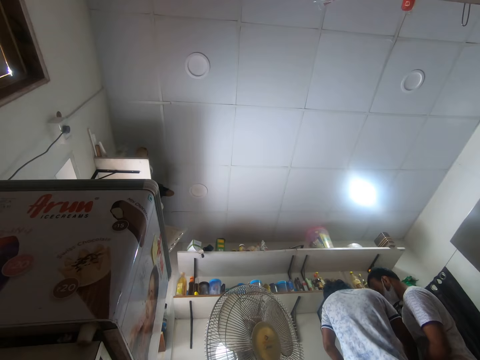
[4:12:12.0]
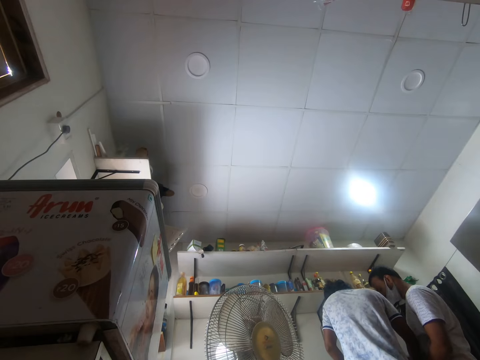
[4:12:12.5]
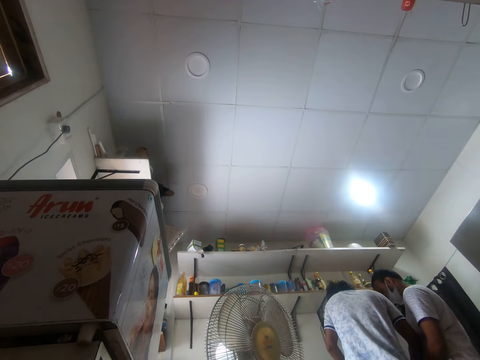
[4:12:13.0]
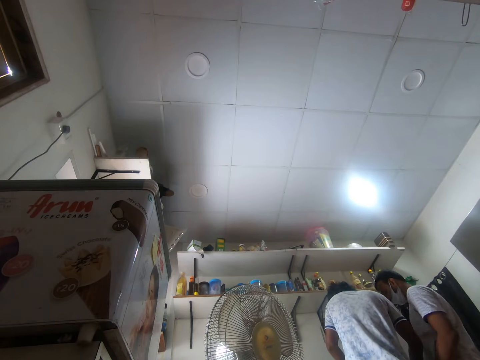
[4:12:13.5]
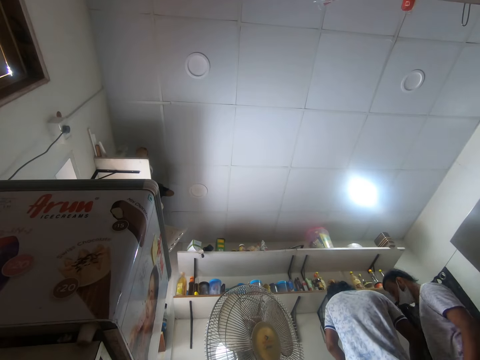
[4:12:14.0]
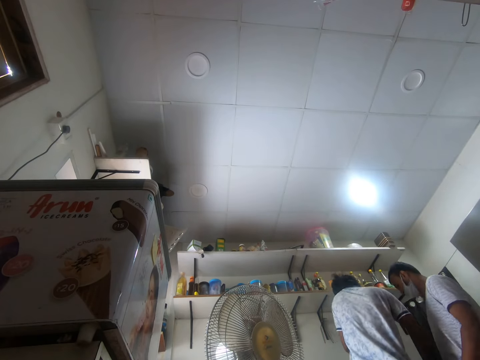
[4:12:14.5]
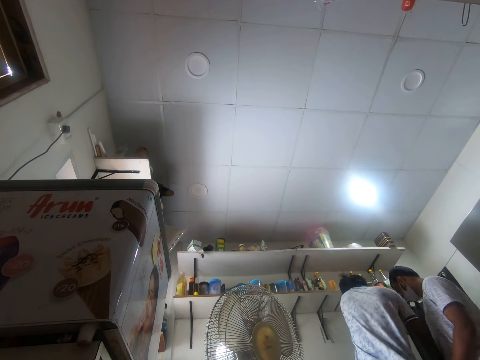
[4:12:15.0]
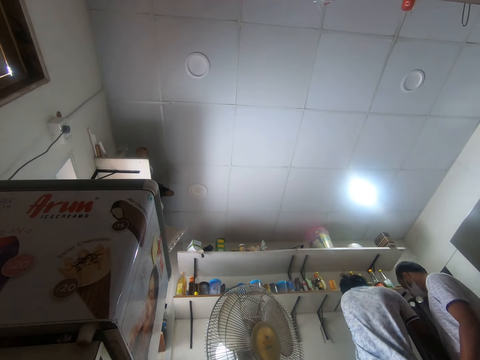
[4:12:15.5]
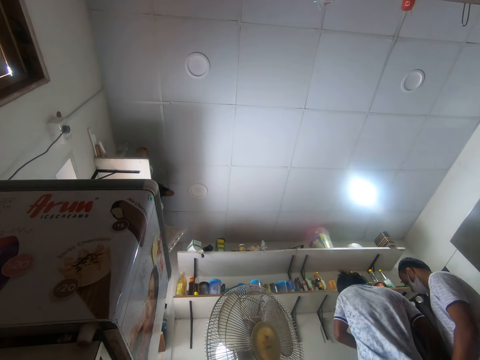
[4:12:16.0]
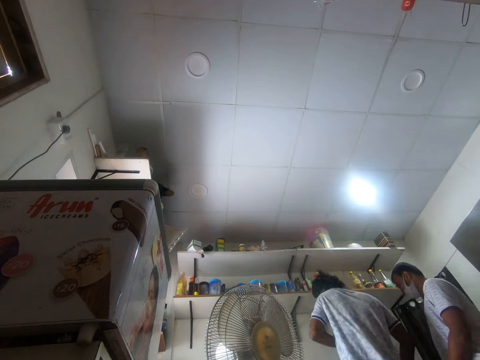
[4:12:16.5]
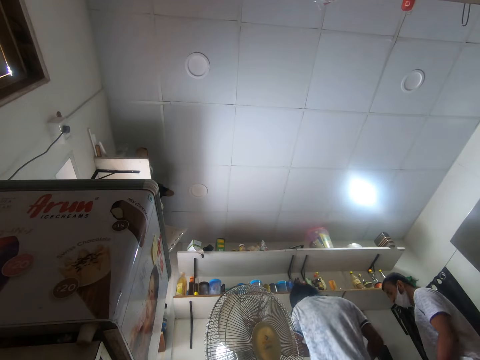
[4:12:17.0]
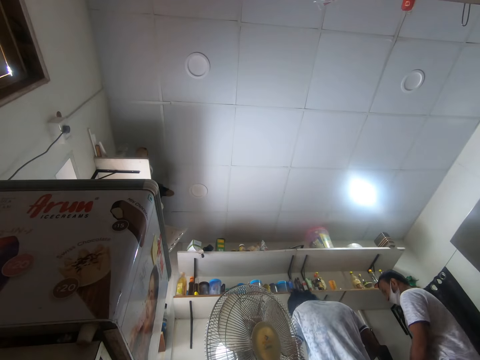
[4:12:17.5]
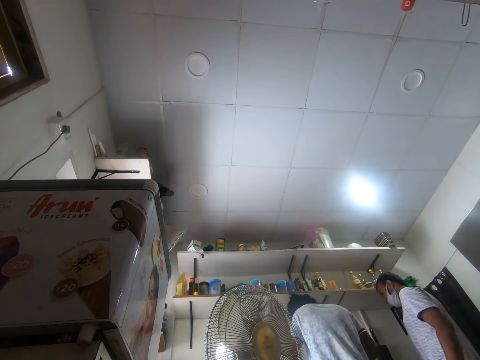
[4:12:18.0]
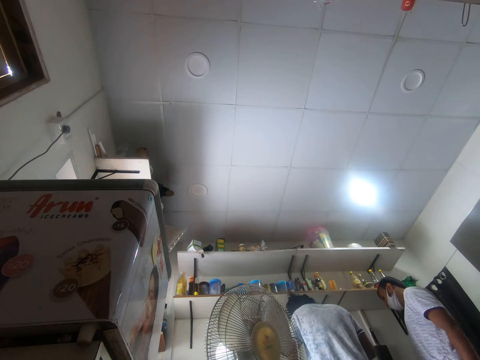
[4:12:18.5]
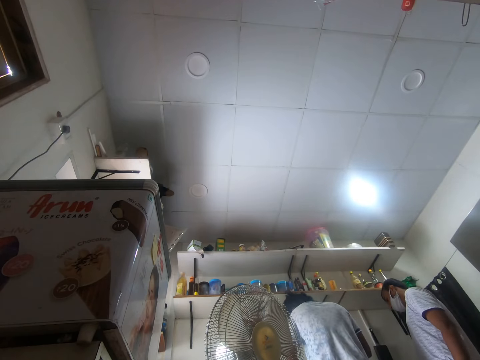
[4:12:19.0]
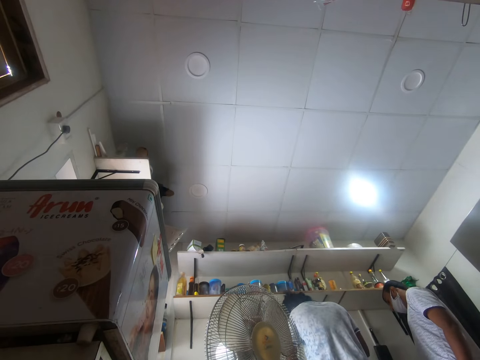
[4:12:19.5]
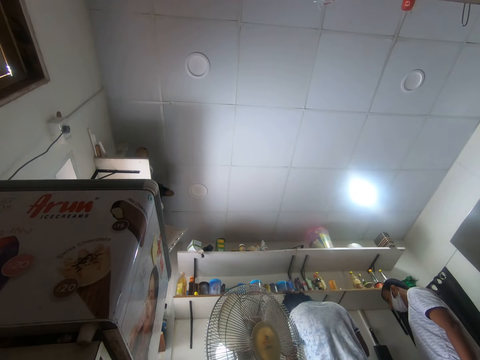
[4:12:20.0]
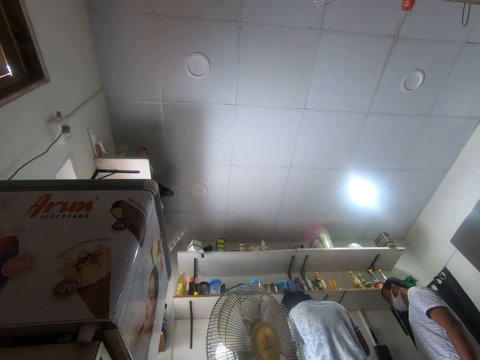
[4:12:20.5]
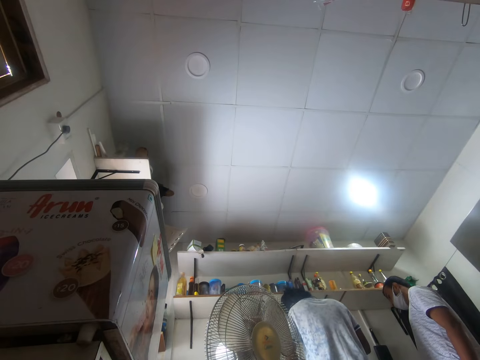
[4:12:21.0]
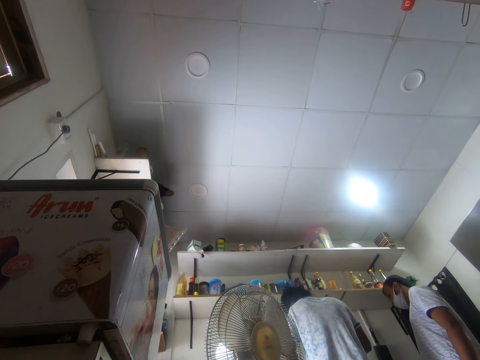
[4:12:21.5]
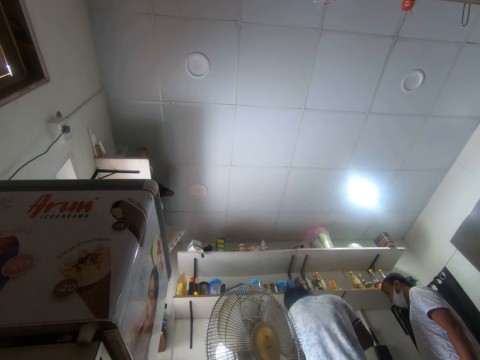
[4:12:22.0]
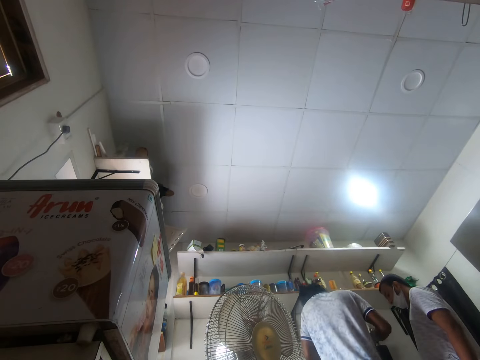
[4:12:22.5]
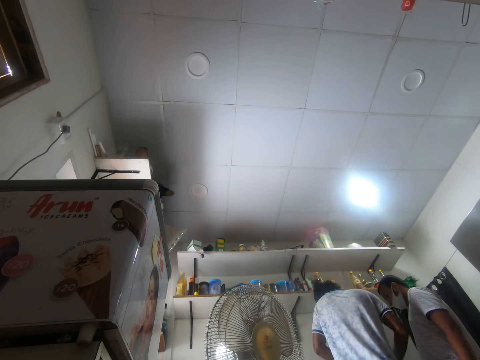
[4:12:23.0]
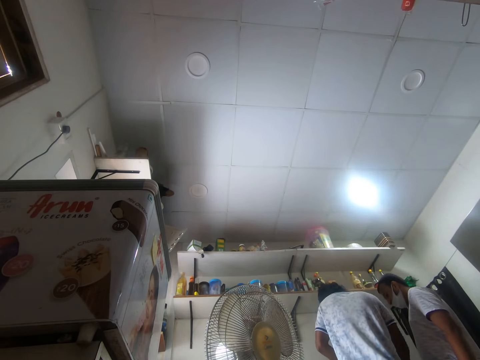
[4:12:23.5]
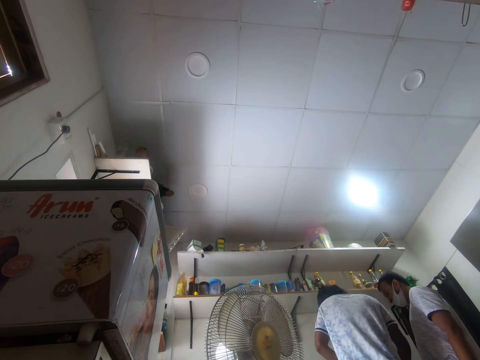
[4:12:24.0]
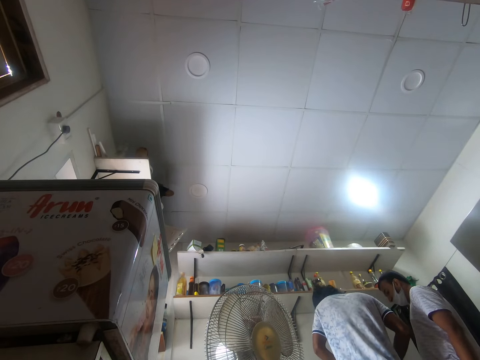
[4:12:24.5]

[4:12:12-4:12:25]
A man talks on the phone.

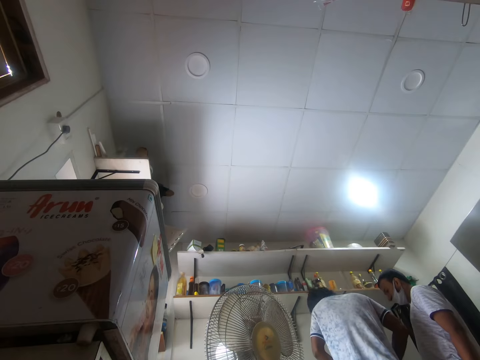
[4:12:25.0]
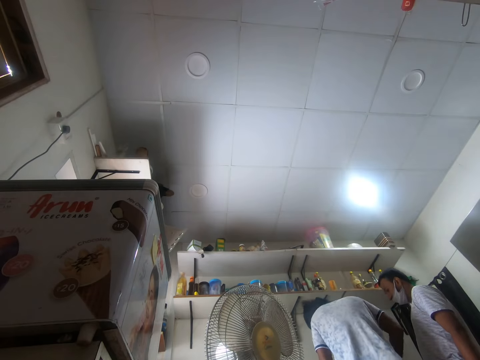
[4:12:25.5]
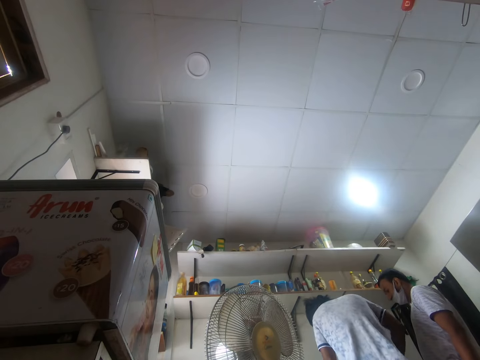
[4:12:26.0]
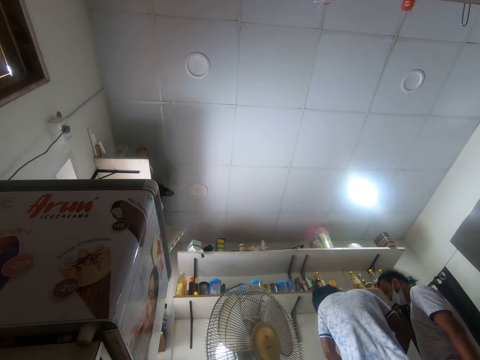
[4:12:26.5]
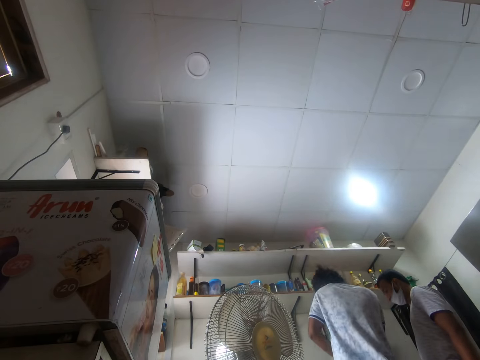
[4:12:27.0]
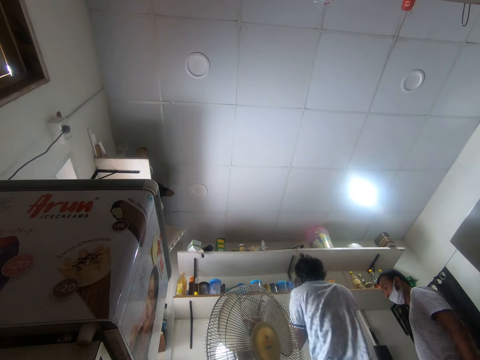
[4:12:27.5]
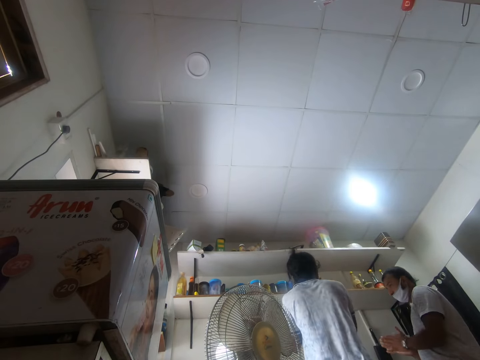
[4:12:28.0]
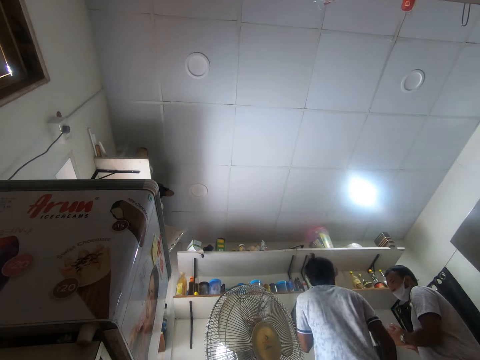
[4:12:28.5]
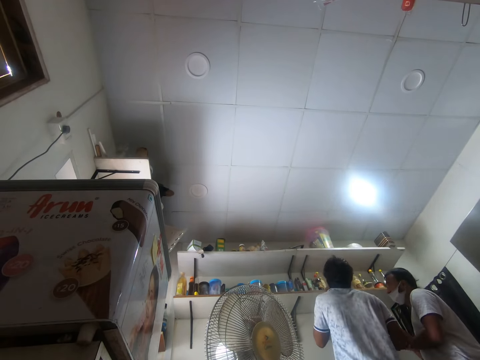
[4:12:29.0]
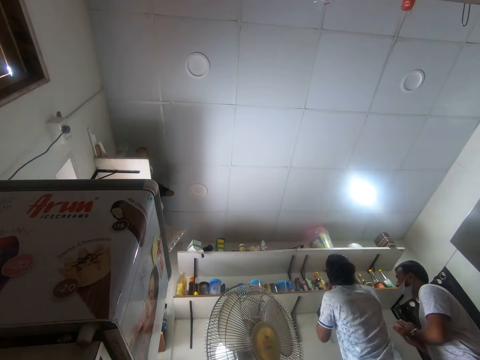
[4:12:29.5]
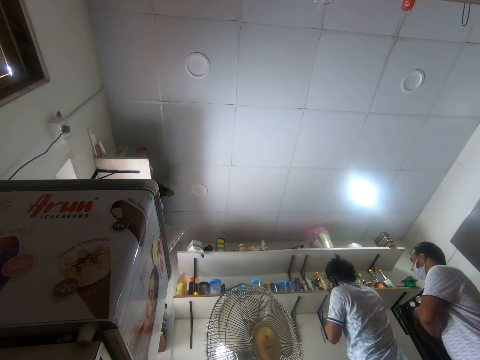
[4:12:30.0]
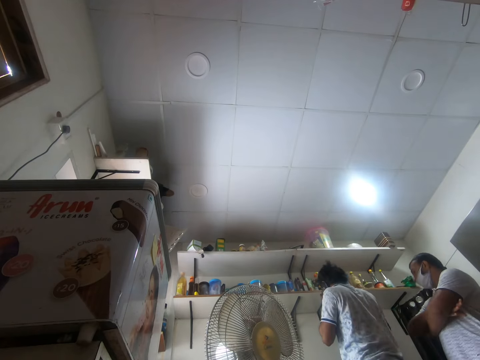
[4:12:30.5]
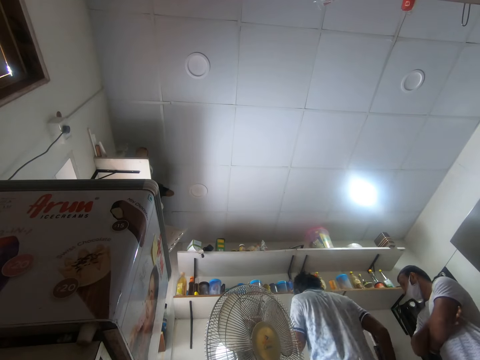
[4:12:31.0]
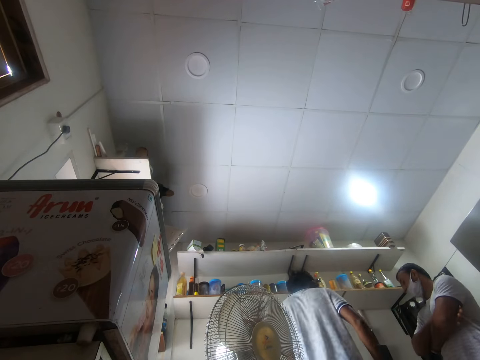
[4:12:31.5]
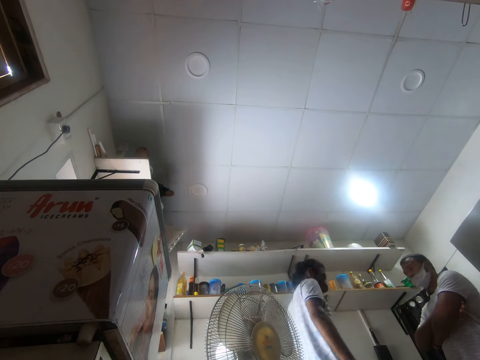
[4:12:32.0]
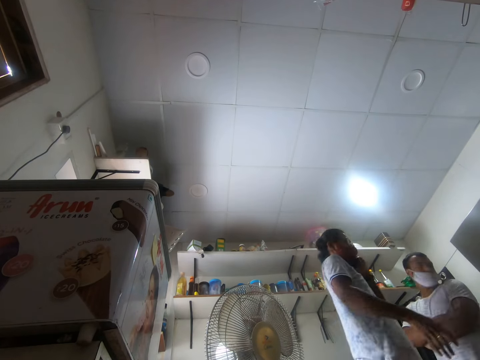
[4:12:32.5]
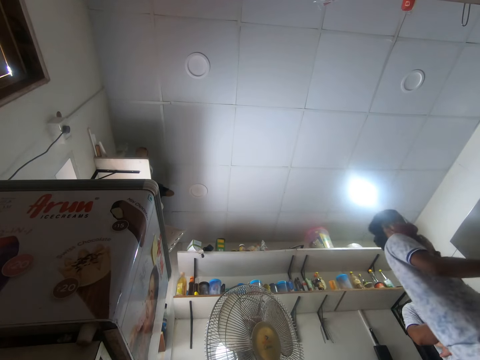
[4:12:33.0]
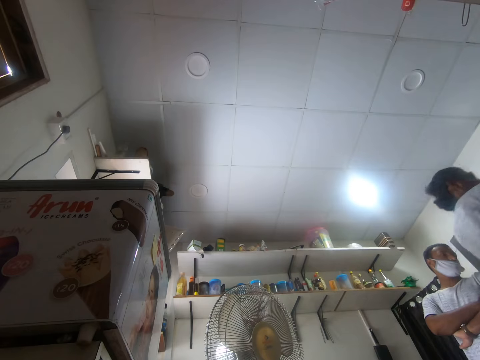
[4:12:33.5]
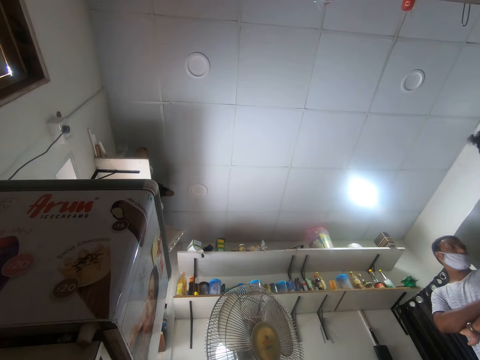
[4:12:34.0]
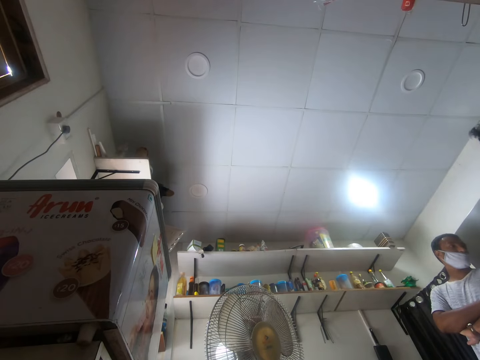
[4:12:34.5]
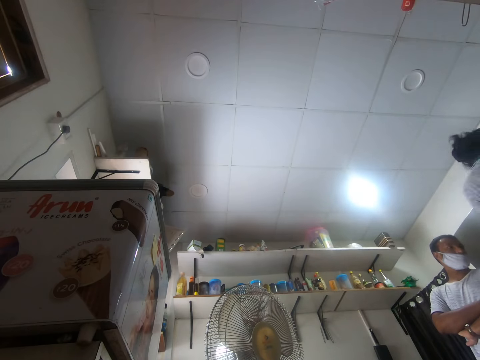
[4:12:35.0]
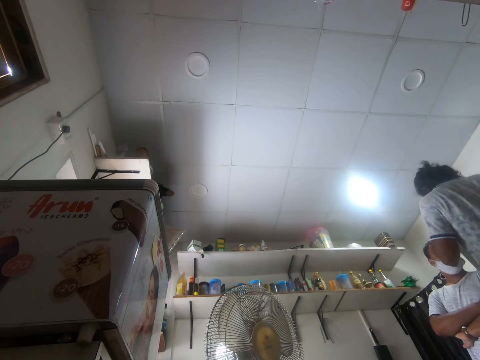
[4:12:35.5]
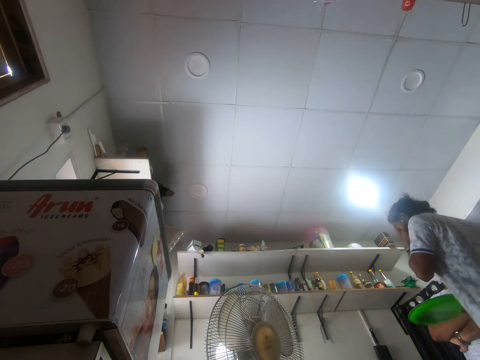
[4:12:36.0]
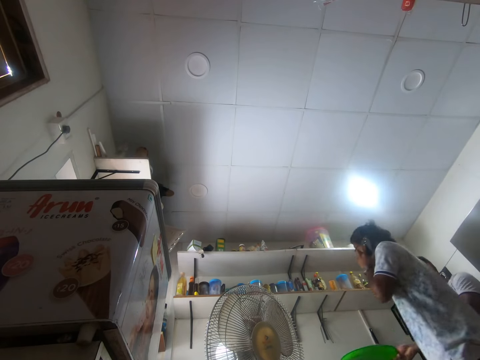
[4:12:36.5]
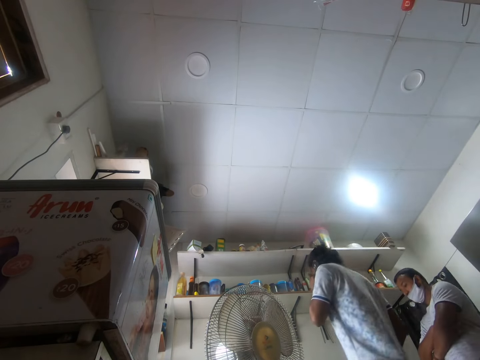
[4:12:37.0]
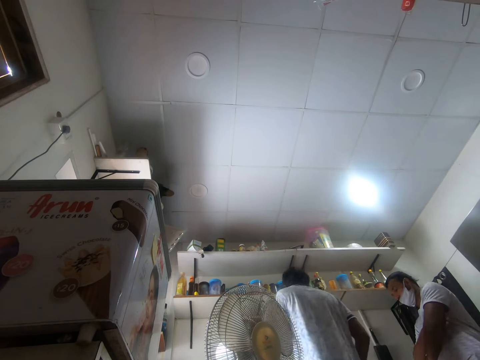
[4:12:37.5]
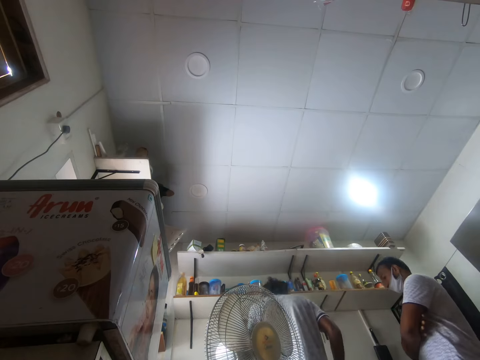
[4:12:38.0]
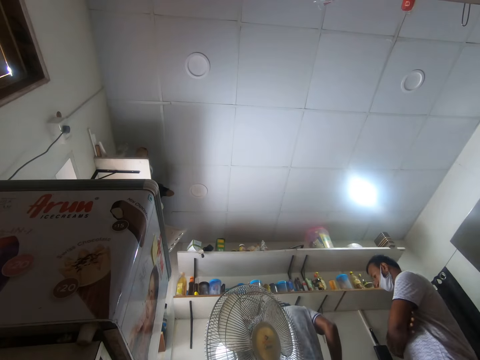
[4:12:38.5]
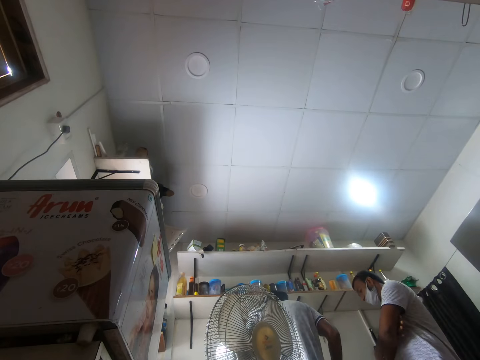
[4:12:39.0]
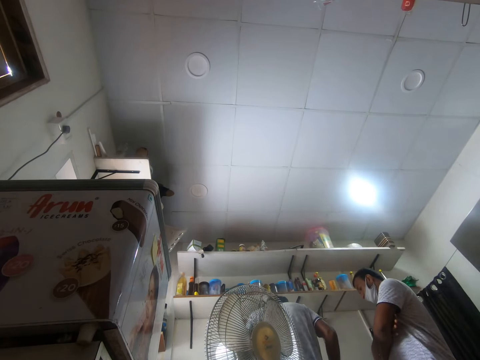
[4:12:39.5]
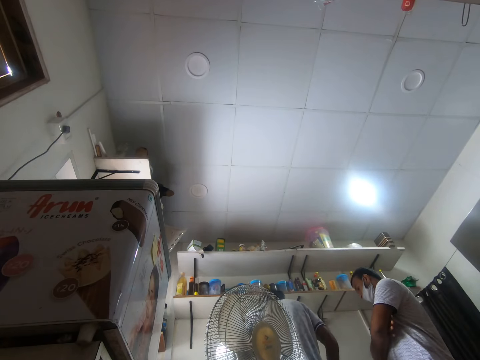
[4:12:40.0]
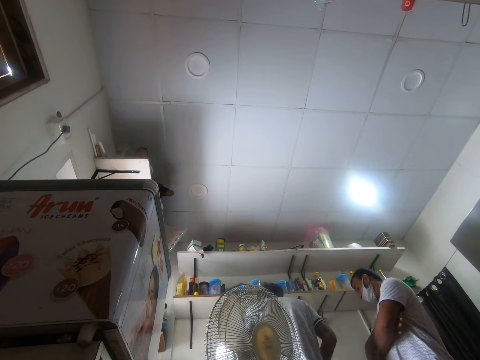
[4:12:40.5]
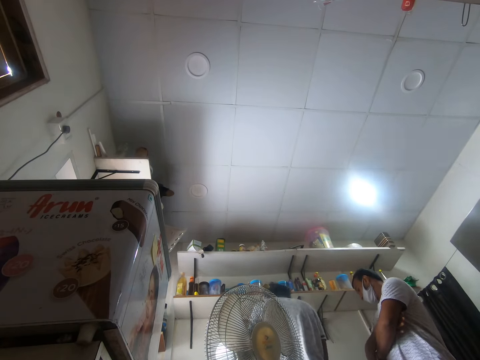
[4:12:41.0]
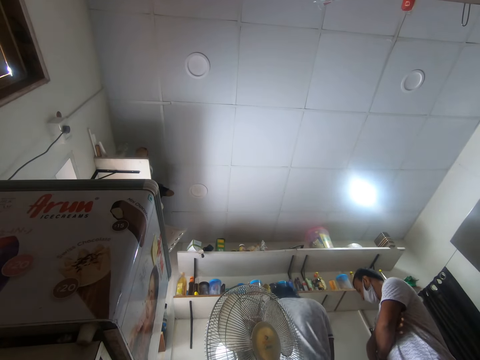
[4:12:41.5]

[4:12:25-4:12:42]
A man moves around, talks on the phone and moves around. Another man looks around. The first man holds a tray with his right hand and moves around.
